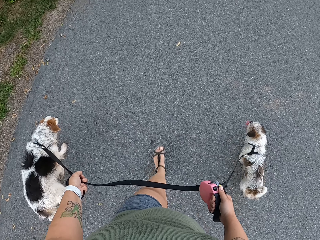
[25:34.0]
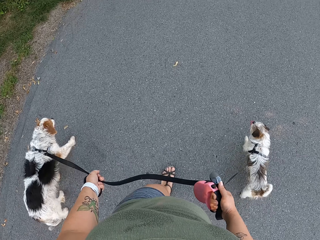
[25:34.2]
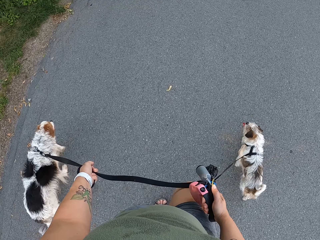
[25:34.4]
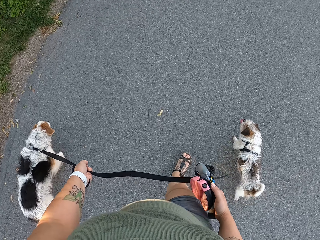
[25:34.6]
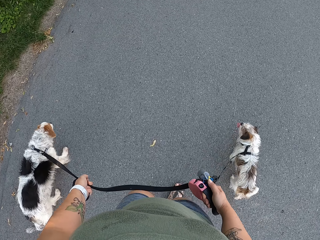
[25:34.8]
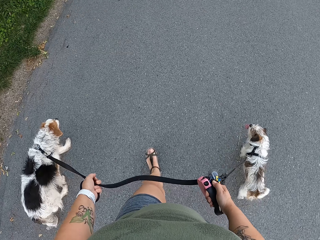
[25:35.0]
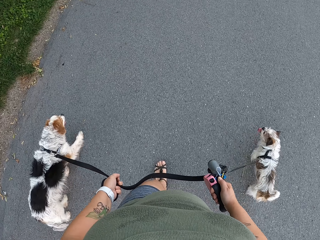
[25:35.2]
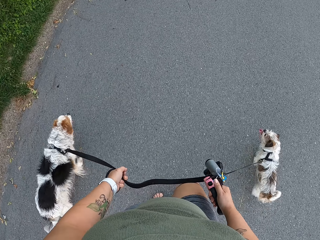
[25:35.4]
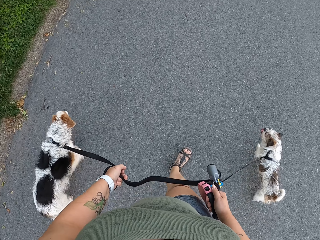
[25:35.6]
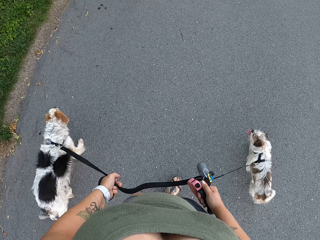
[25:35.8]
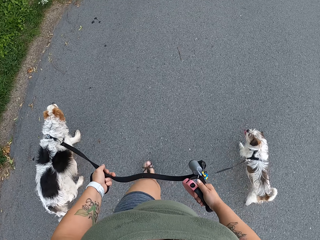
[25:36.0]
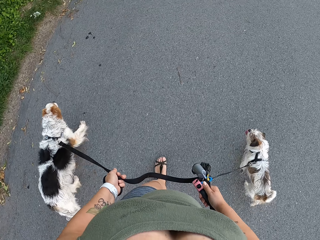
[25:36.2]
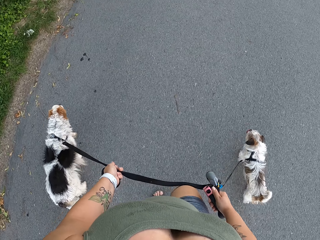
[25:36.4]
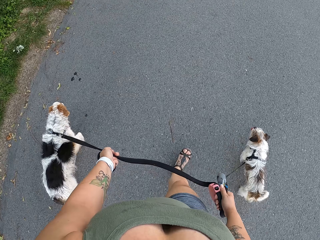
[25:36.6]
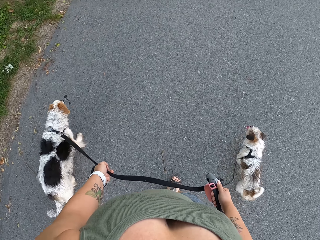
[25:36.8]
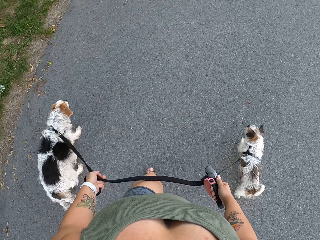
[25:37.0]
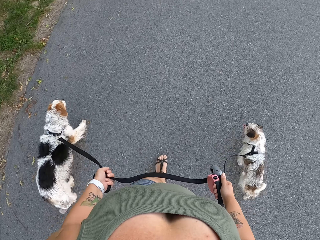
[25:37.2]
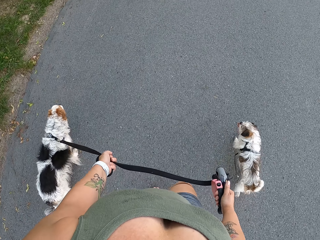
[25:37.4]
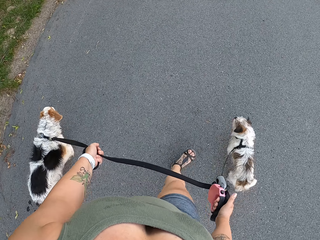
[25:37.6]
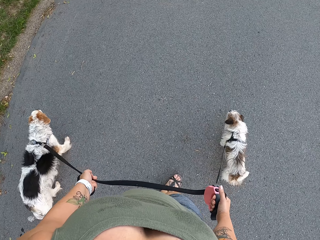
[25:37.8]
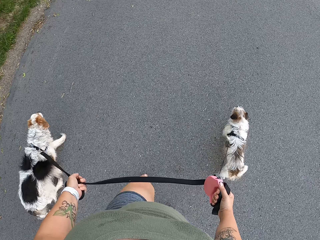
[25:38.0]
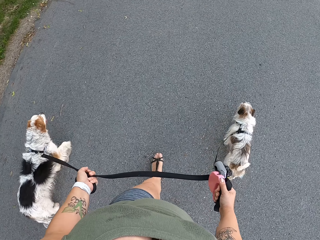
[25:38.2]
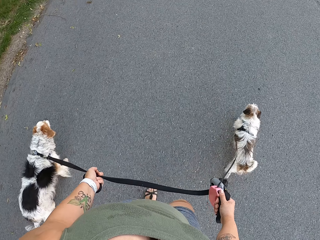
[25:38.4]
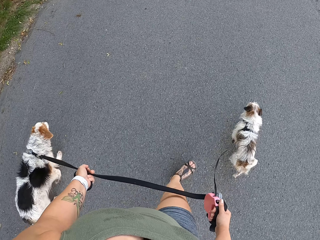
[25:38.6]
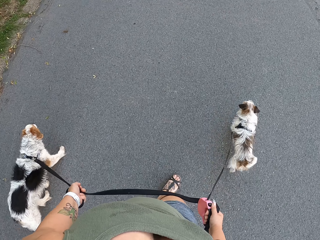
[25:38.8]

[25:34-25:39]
The camera wearer walks along the road holding the dogs.

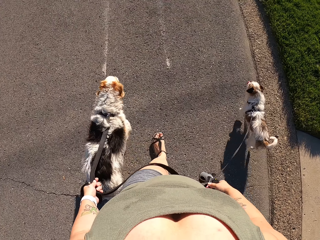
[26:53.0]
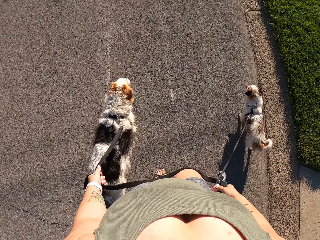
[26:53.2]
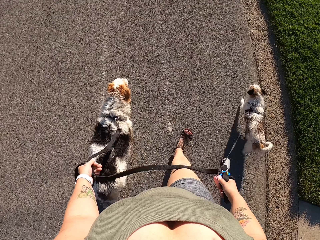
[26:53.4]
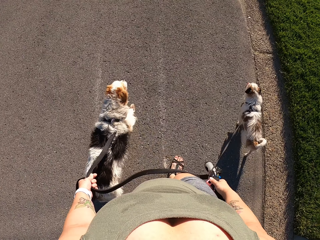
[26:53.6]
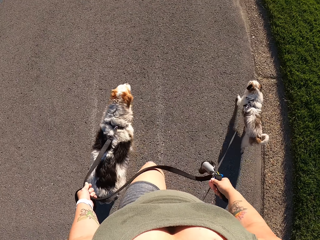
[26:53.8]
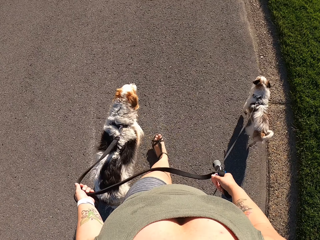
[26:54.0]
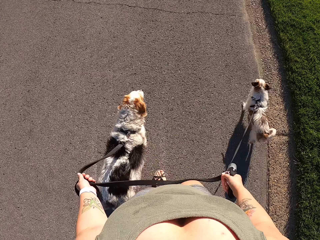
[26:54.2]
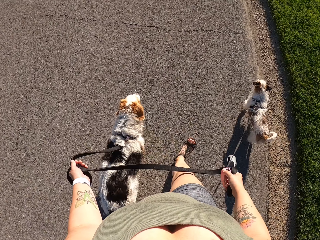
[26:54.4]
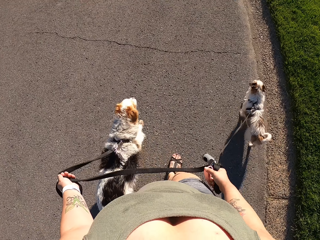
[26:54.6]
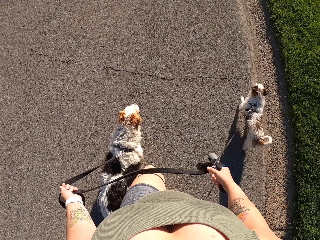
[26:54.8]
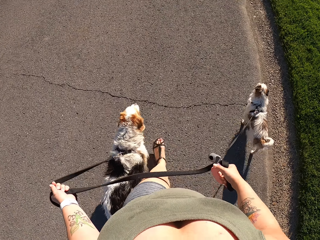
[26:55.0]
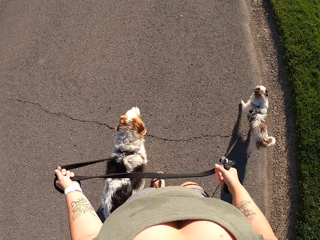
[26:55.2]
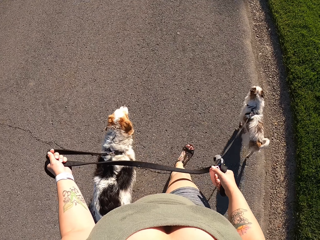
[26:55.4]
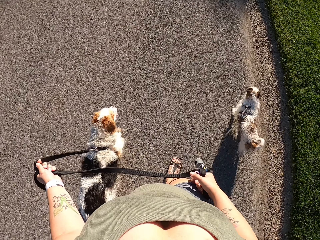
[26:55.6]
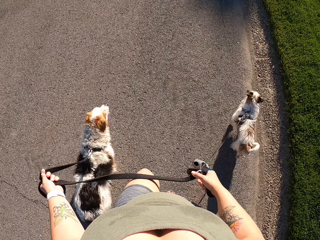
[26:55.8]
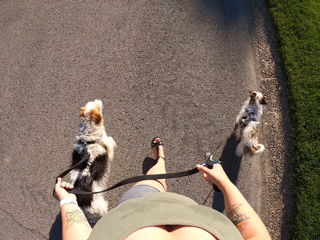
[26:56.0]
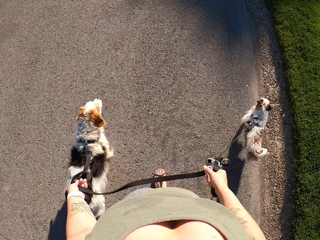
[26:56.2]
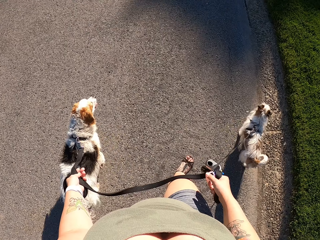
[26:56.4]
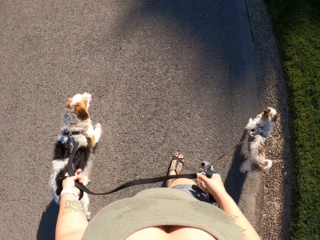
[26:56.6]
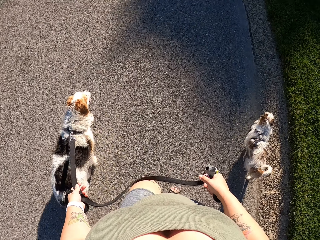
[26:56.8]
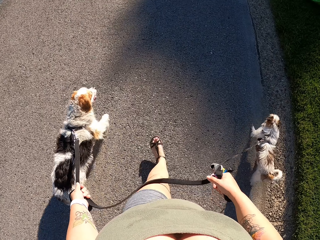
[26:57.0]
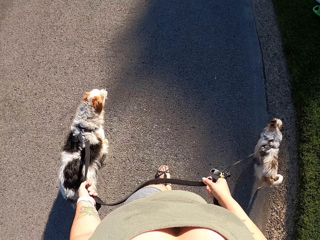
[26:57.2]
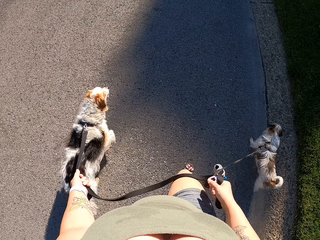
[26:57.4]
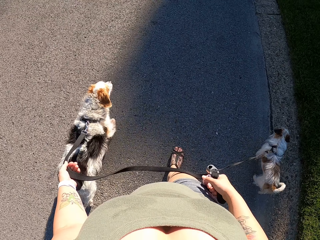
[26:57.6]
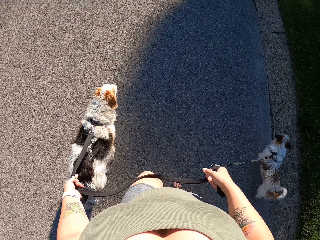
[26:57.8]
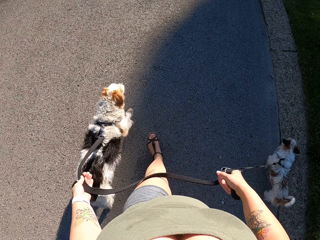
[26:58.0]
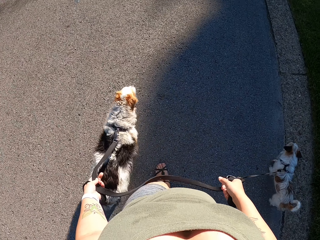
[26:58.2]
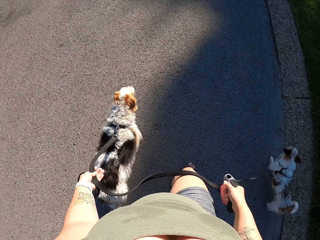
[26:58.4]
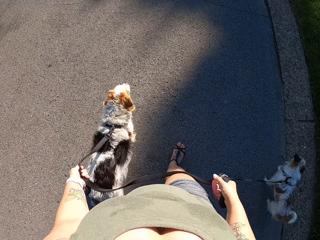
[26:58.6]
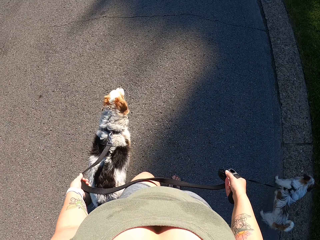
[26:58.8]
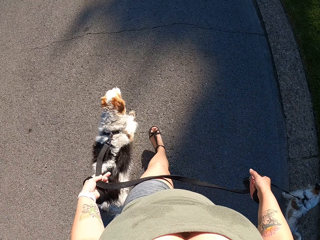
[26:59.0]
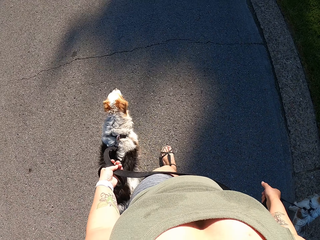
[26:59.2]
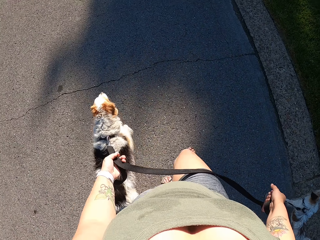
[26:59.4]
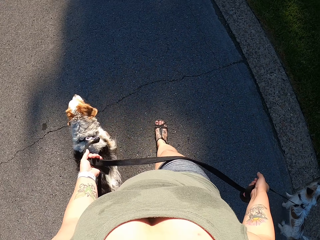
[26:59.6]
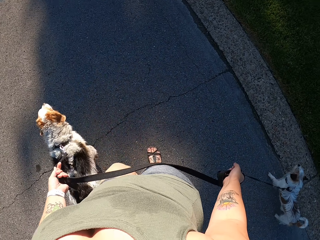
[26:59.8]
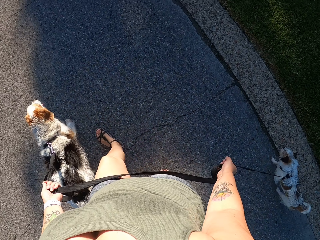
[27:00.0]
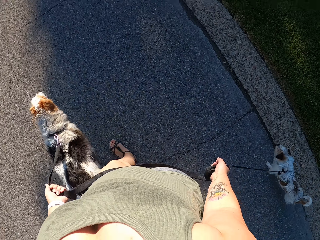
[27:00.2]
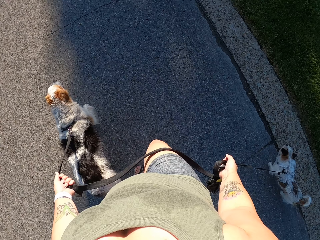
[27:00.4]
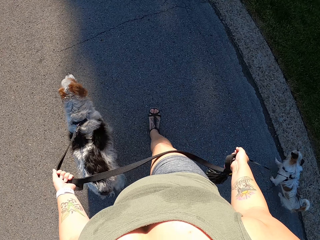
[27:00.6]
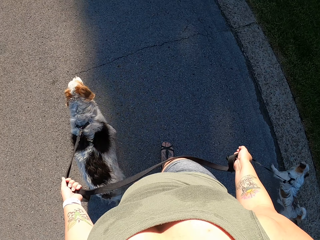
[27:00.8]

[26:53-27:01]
The camera wearer pulls the leash. They walk the dogs on the road.

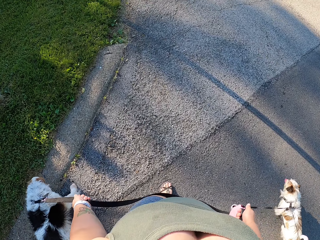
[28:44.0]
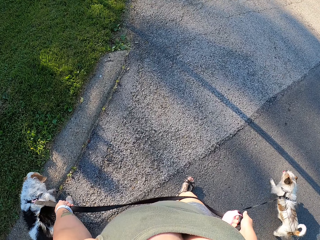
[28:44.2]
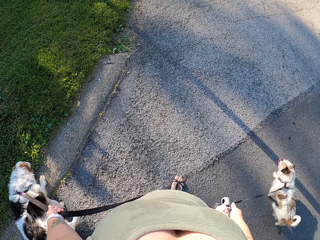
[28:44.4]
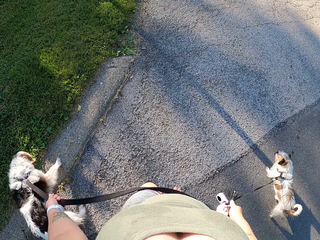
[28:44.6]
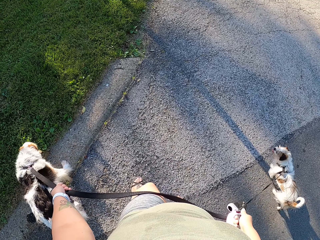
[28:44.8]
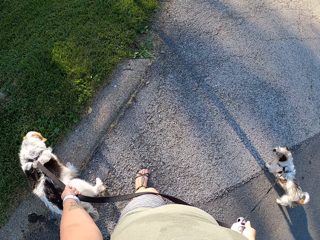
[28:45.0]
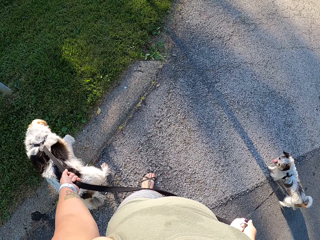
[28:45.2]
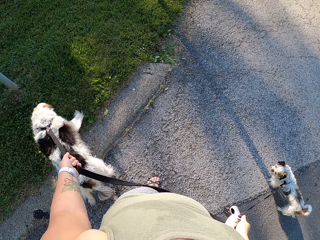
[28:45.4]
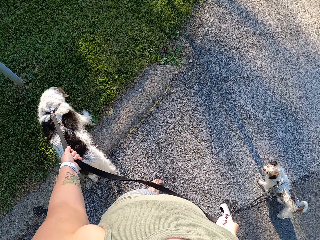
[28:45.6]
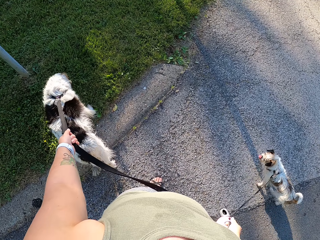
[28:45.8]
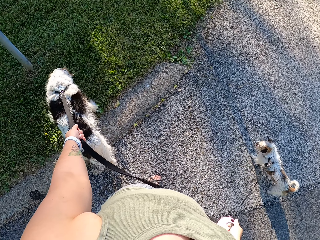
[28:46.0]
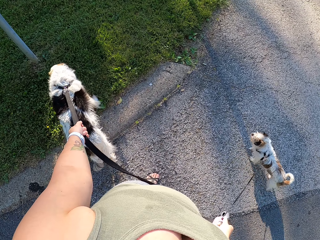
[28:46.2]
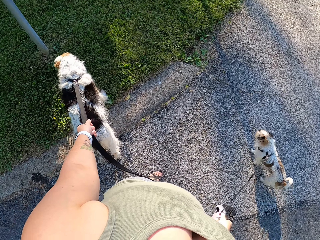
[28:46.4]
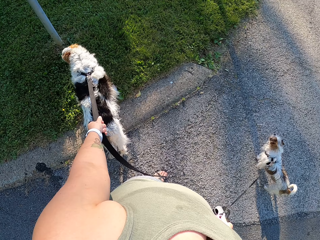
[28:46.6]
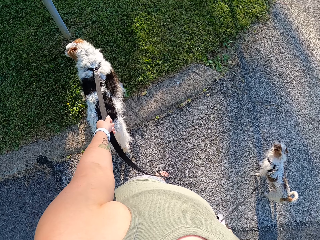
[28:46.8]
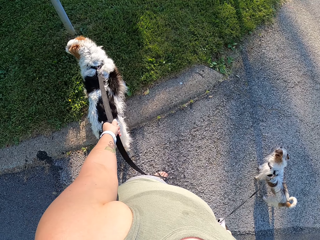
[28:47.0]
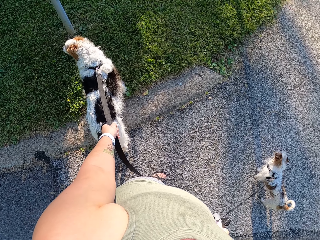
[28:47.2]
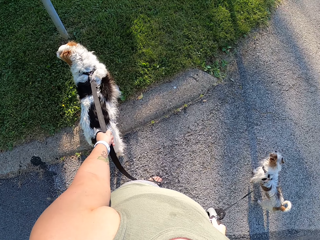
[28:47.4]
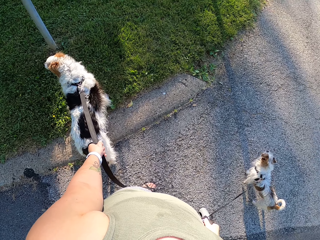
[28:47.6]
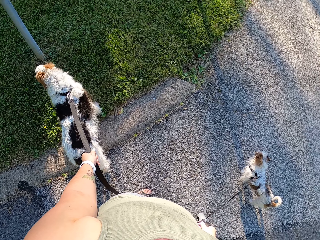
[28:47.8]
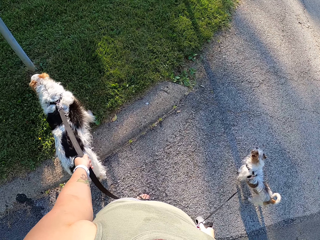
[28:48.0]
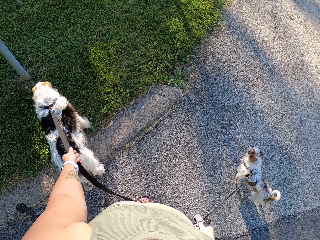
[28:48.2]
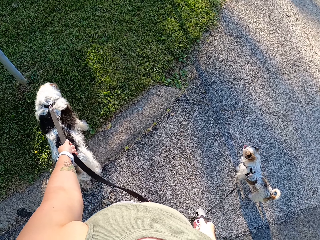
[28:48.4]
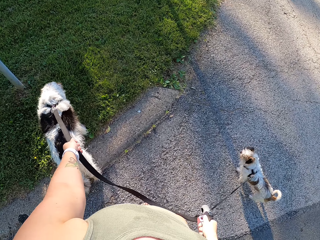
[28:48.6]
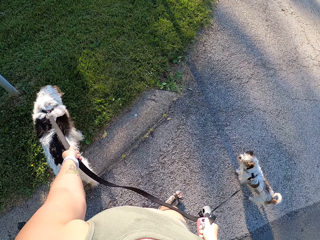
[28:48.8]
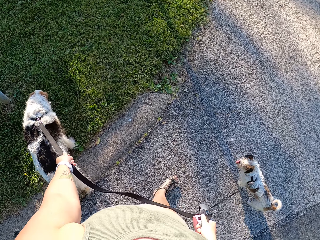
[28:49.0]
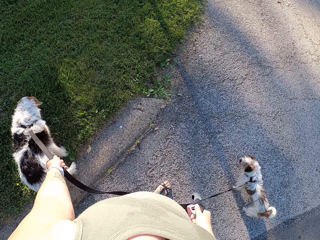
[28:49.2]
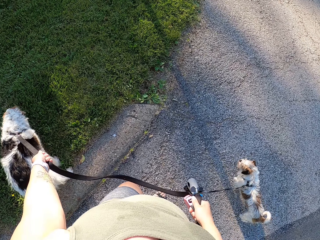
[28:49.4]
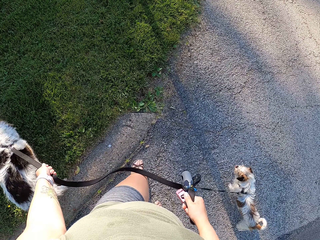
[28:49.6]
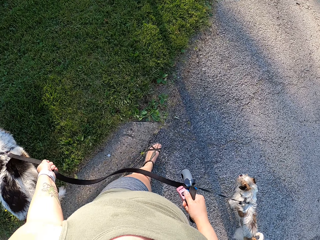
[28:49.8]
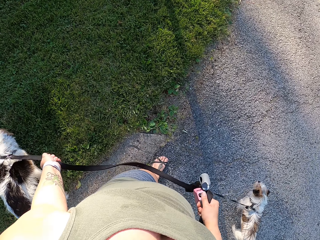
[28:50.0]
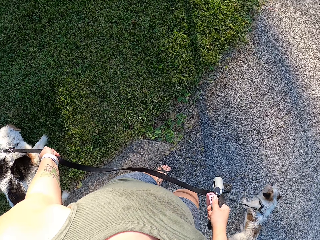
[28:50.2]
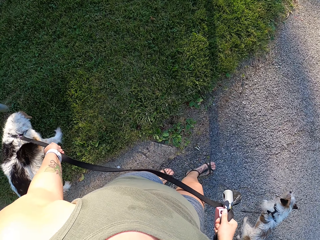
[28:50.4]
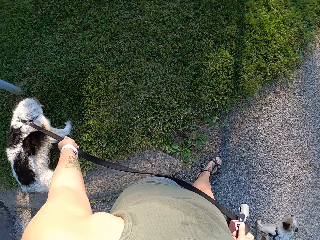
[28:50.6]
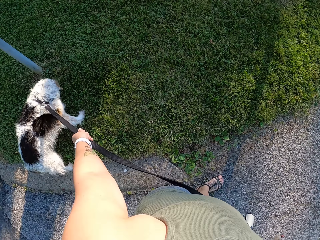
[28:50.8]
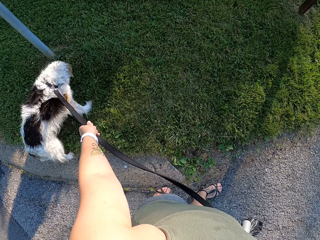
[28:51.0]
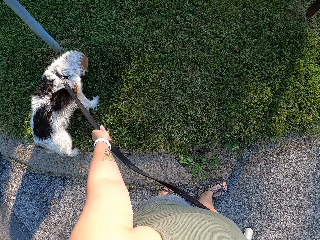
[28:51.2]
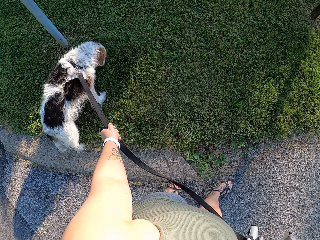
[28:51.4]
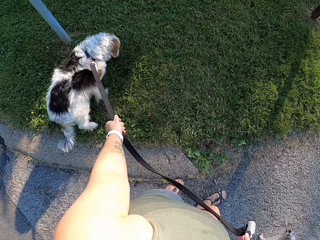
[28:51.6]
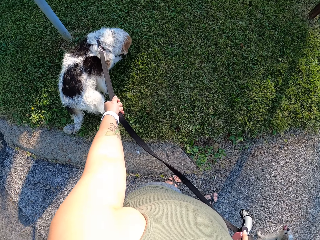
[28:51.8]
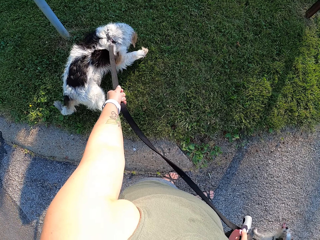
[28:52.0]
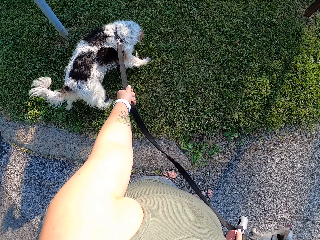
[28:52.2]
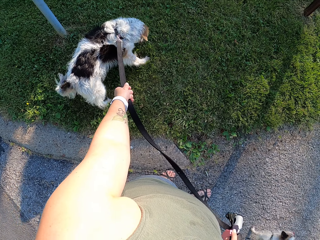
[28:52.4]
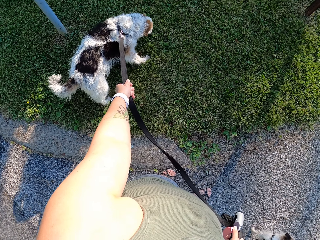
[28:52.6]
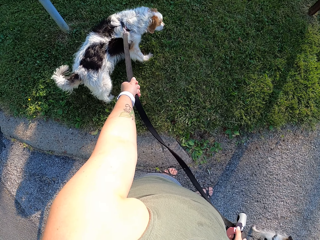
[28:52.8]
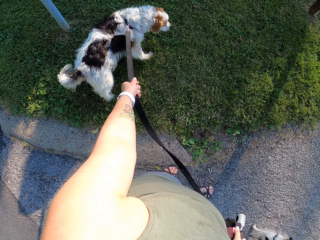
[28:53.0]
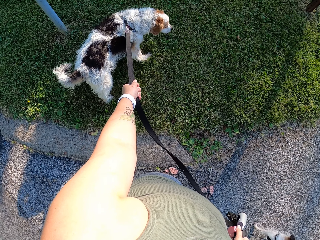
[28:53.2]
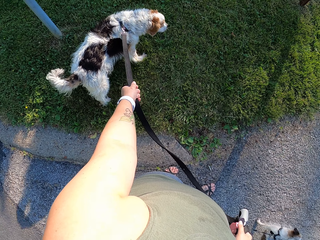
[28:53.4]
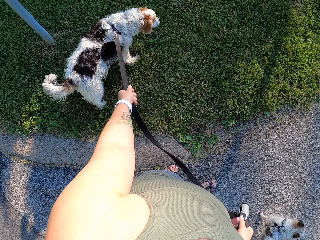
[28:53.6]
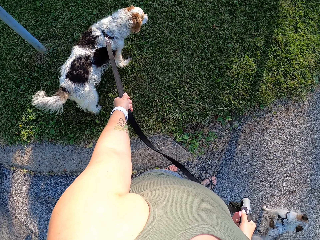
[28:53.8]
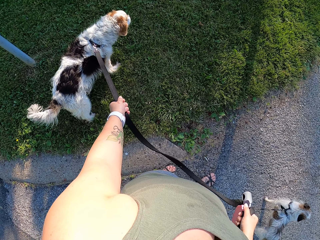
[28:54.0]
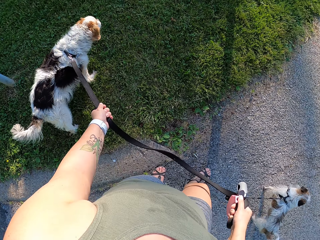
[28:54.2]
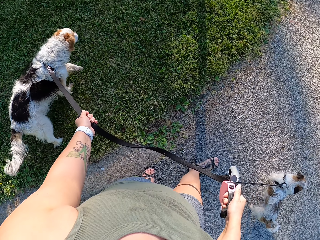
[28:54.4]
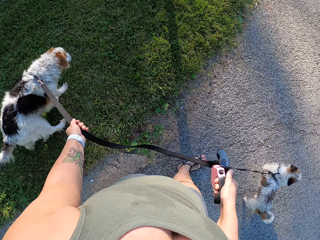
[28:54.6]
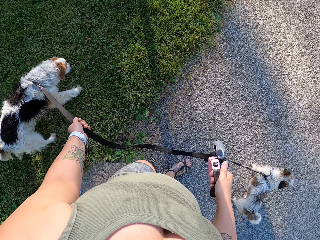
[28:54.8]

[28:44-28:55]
The camera wearer stands with the dogs on the road. They walk the dogs on the road. They stand with the dogs on the road.
